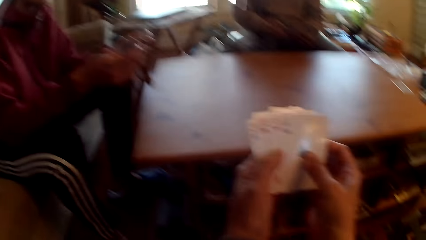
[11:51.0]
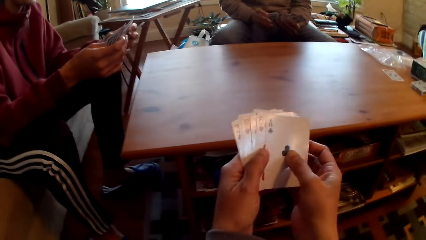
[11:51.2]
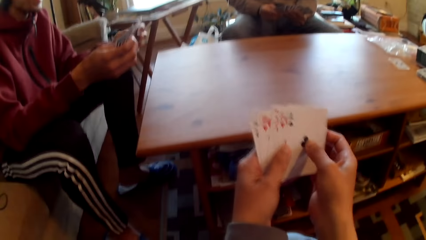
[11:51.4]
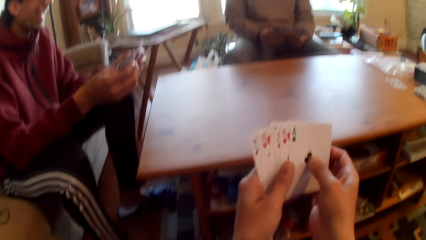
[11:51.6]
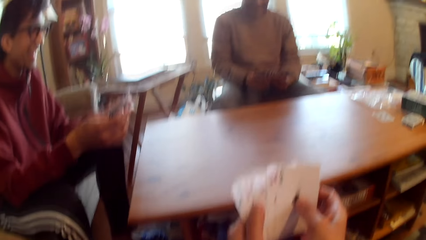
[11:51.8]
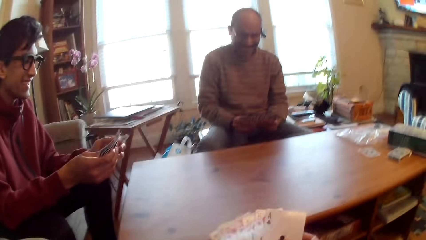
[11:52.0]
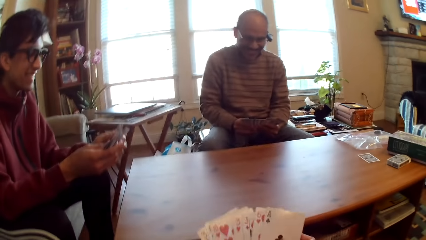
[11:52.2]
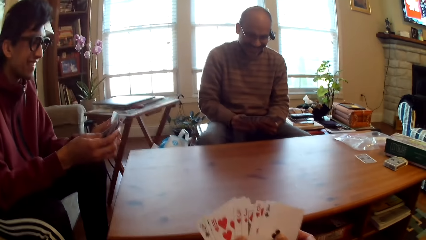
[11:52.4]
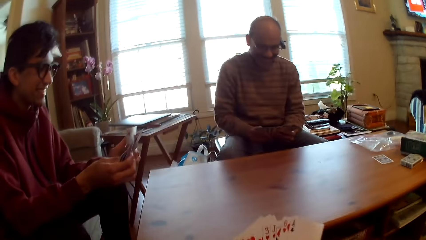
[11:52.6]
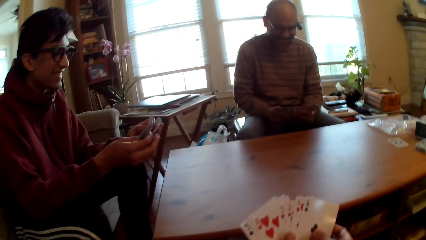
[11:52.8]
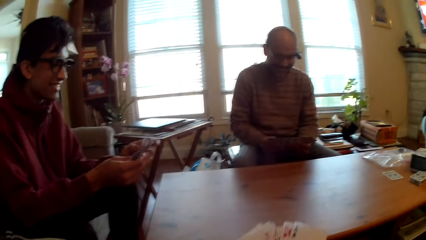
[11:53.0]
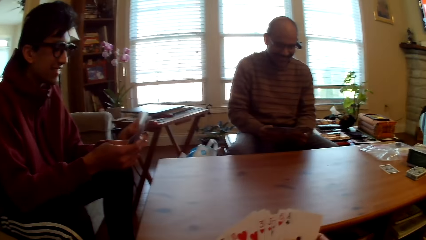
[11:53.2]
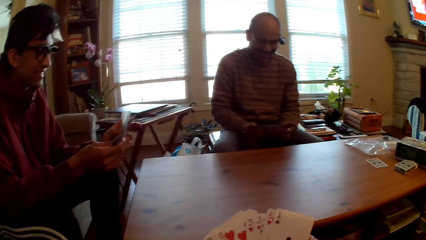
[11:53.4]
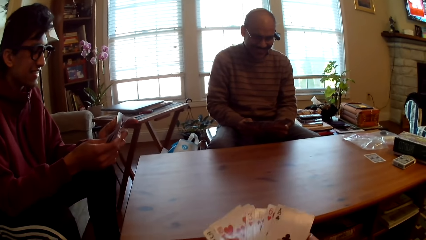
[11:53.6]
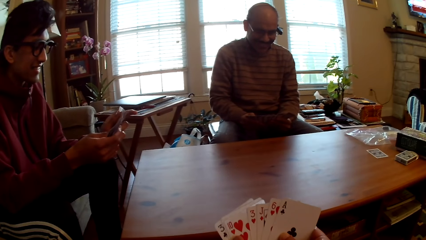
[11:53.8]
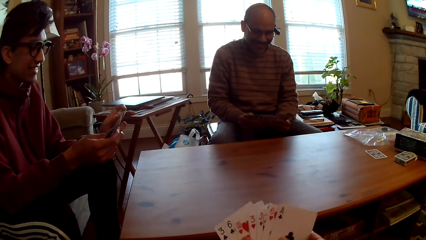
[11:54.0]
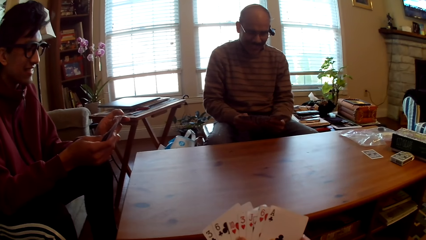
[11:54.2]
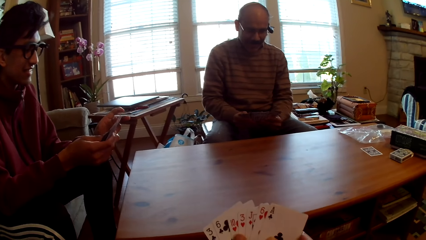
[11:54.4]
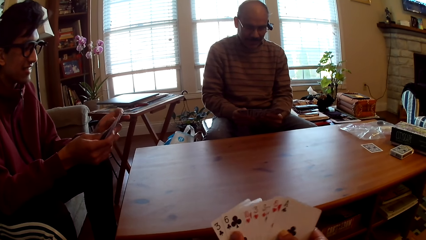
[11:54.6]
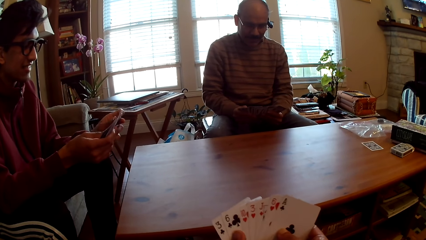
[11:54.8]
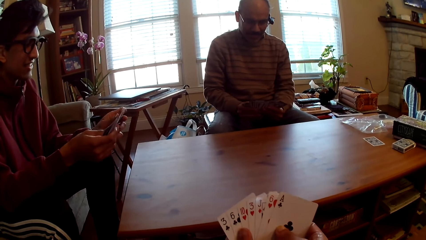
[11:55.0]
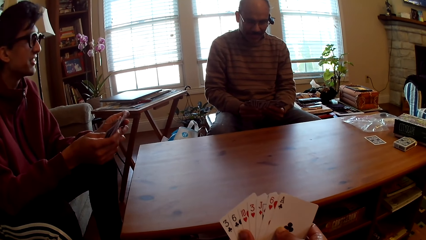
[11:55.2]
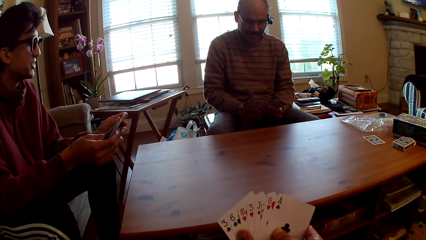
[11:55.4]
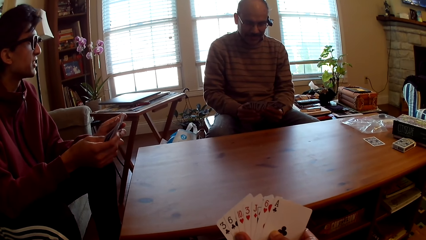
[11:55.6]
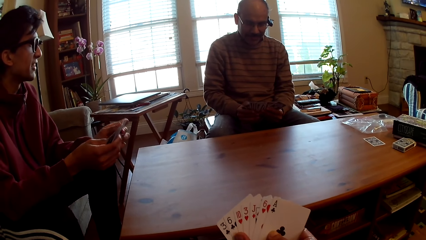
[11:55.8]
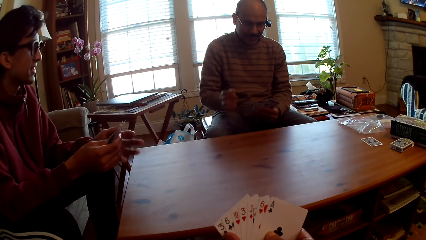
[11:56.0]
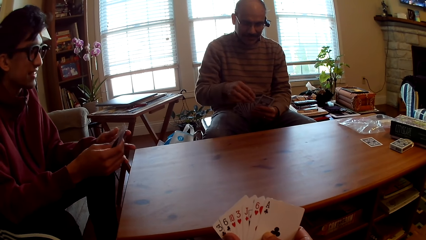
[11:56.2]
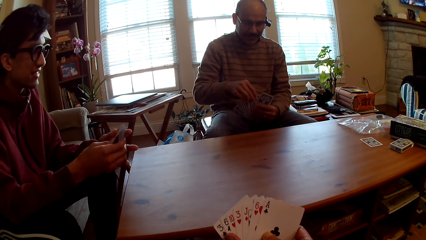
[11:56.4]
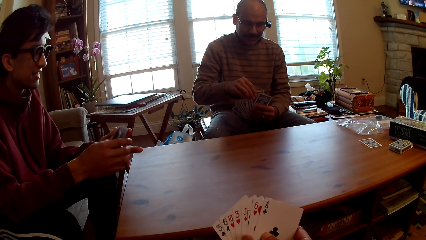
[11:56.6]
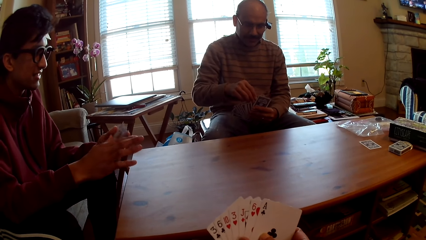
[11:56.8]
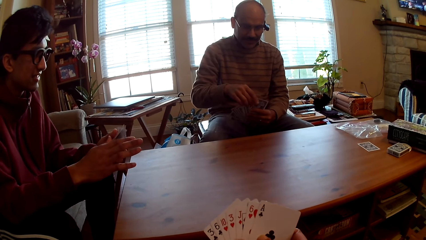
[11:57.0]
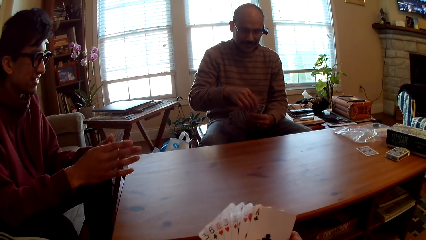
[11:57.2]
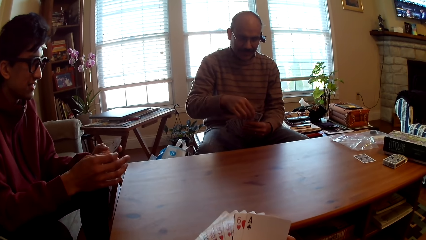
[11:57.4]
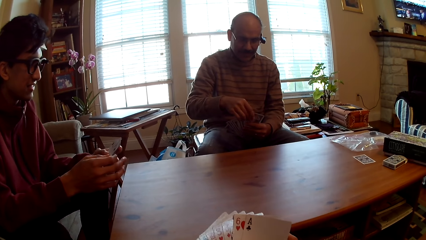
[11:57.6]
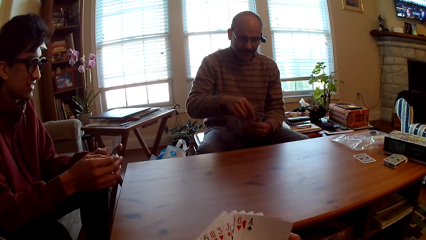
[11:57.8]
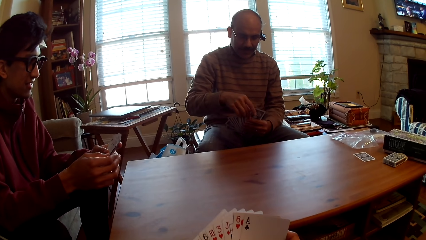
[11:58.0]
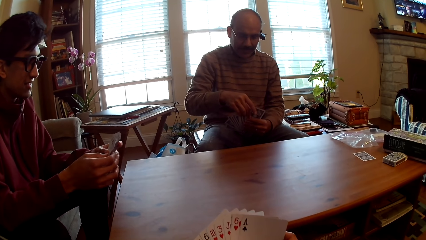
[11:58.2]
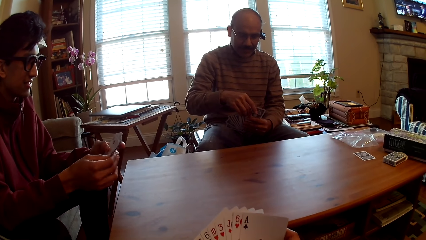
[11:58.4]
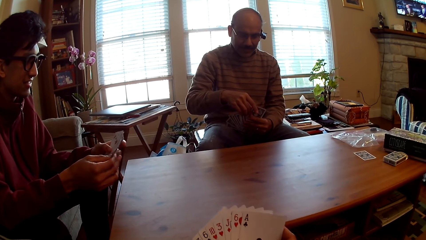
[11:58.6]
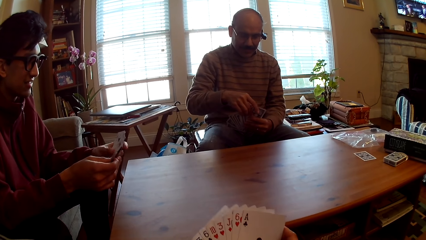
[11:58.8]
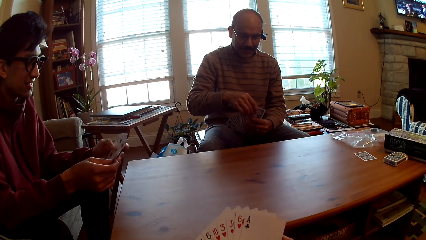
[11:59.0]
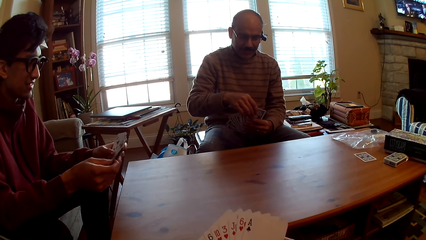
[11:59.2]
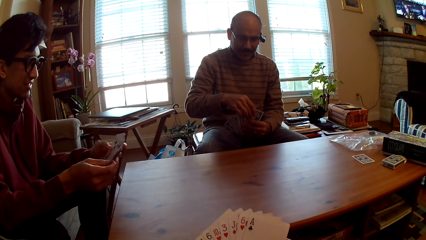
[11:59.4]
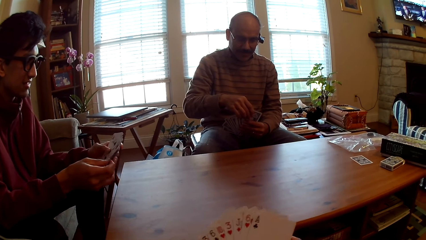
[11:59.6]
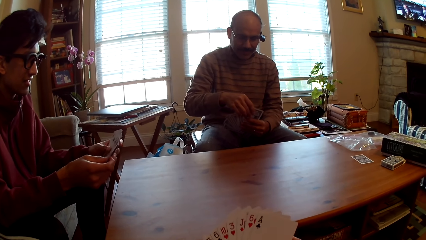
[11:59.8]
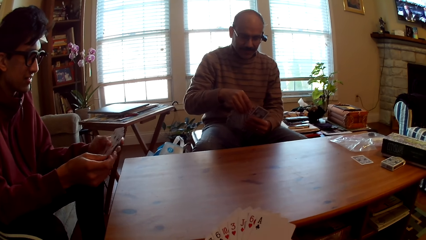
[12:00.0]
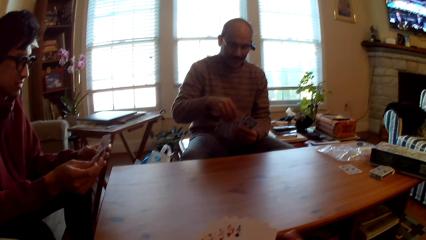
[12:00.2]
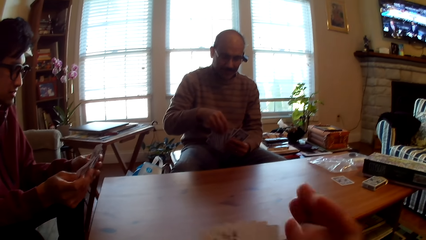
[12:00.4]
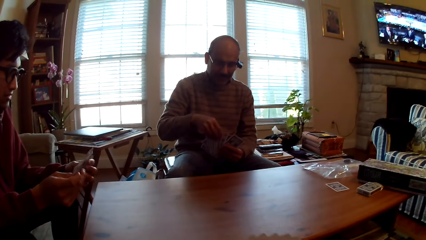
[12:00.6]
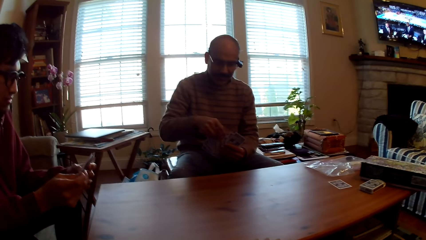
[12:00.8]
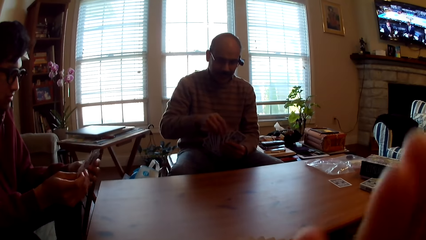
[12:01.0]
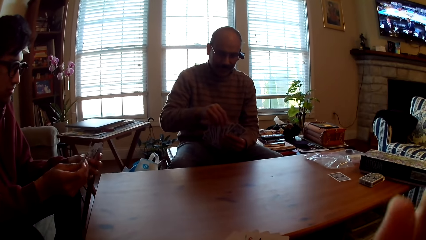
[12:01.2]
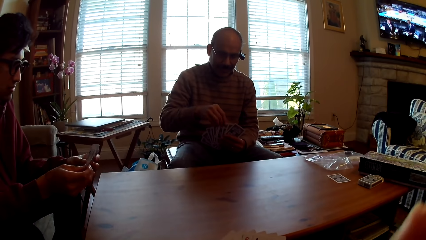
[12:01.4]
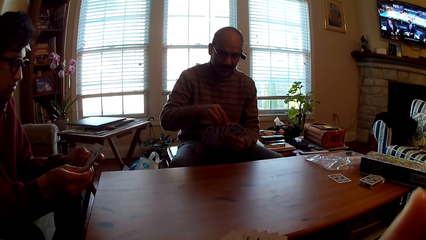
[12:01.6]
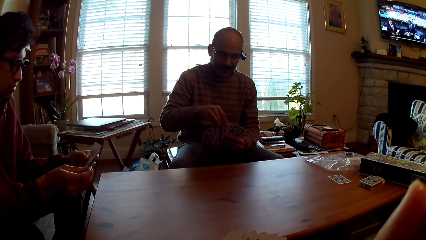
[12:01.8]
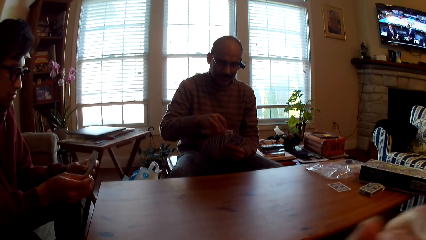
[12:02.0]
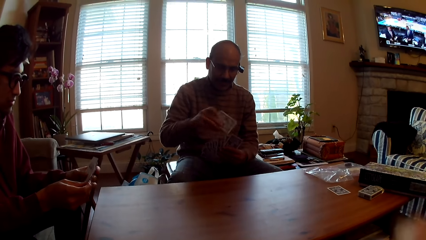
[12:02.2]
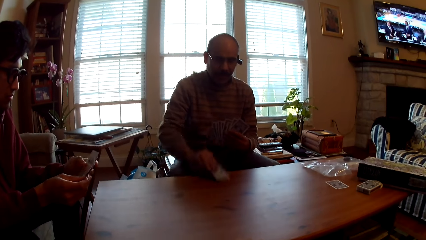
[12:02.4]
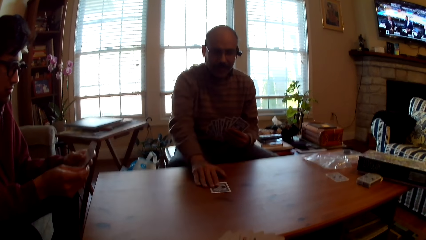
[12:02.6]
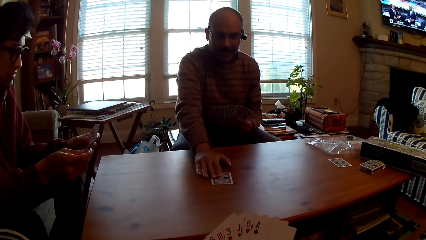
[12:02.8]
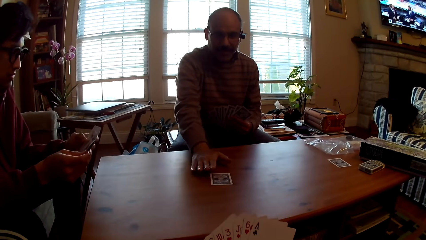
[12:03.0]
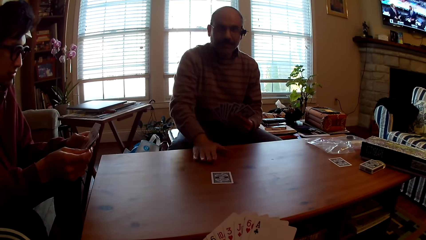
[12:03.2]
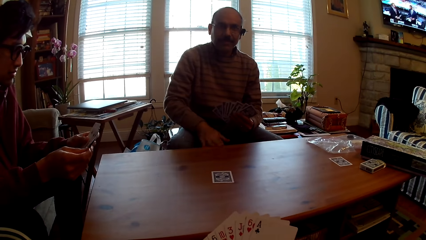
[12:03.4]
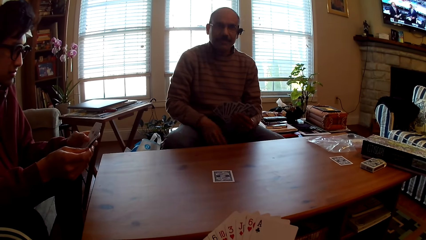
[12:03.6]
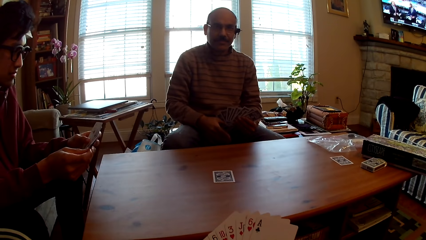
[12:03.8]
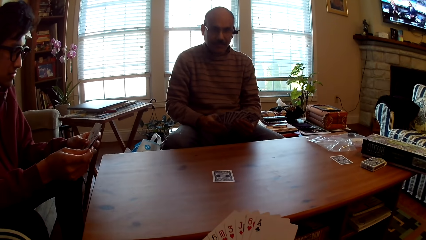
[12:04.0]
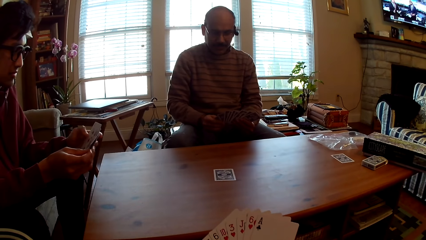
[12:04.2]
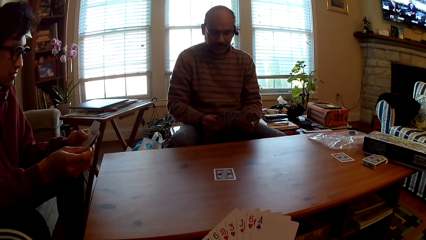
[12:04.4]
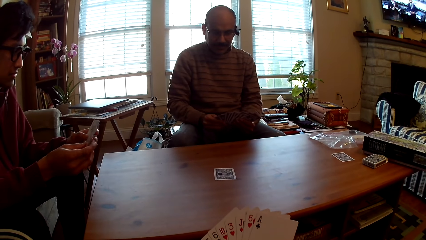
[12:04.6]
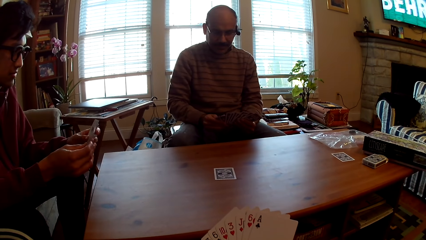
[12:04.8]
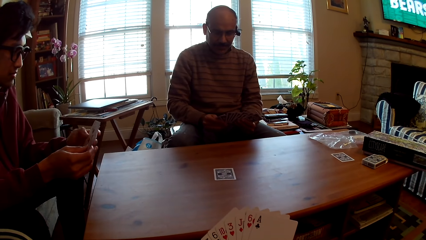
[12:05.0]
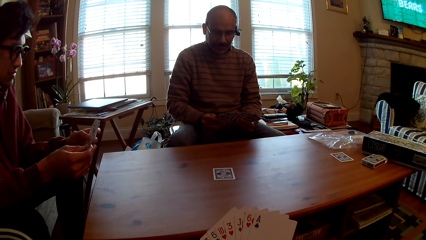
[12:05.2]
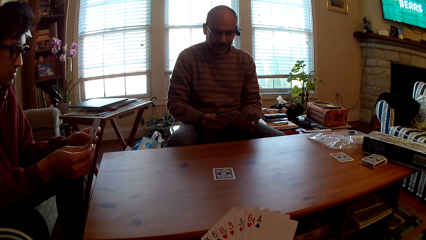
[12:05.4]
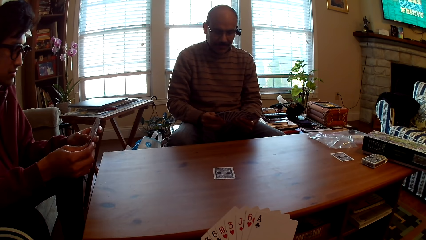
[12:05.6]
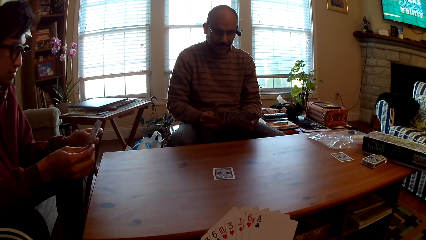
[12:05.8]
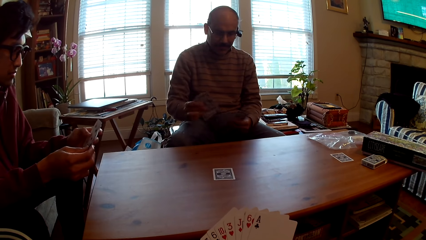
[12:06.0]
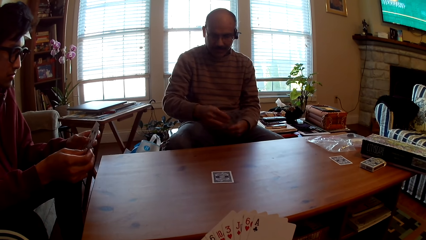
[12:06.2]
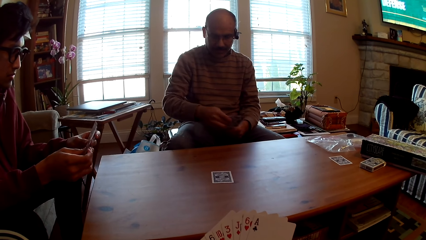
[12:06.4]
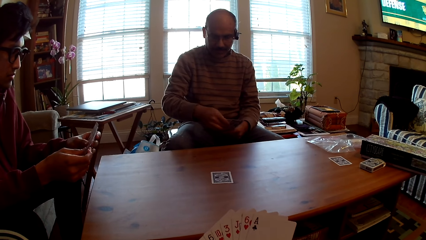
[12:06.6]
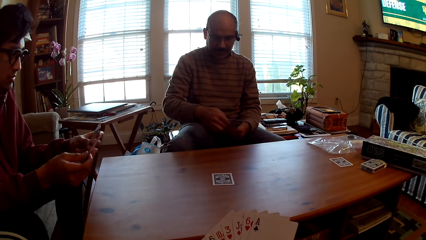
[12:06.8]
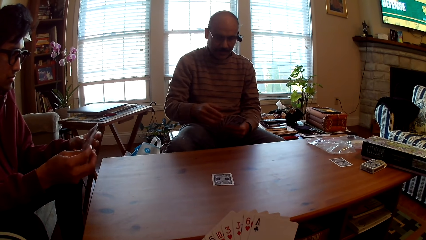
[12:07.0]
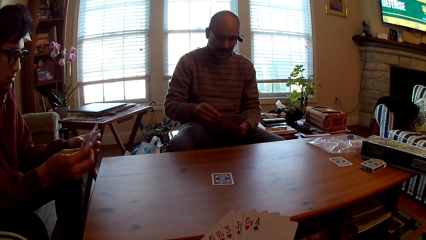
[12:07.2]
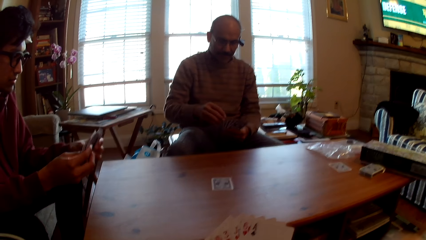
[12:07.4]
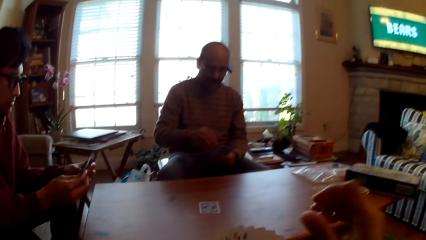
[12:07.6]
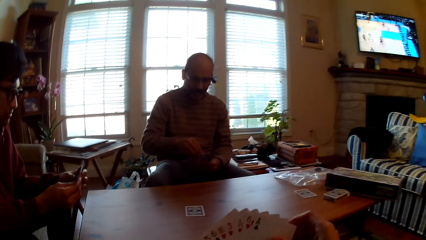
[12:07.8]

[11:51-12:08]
A person selects cards. Another person interacts with the first person. The camera wearer touches the face. The first person plays poker, puts the card on the table, and selects cards.
